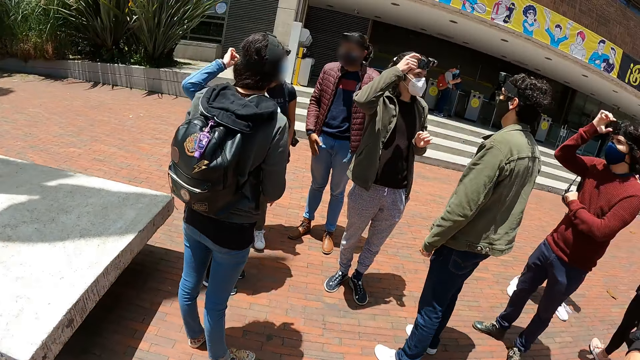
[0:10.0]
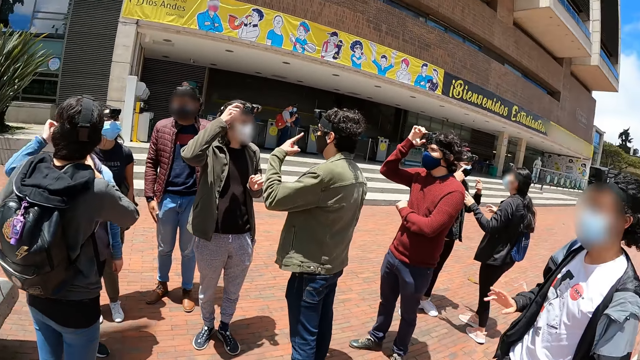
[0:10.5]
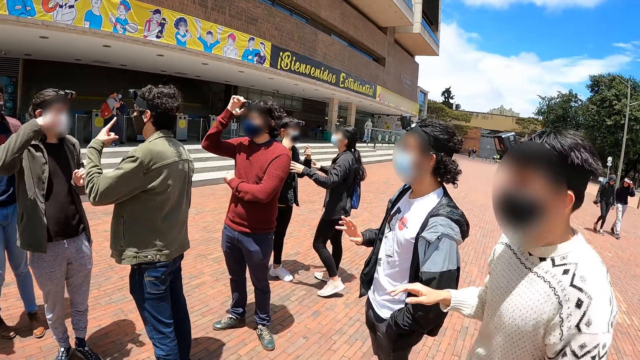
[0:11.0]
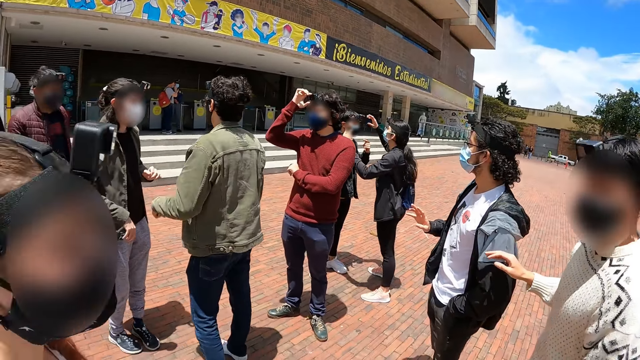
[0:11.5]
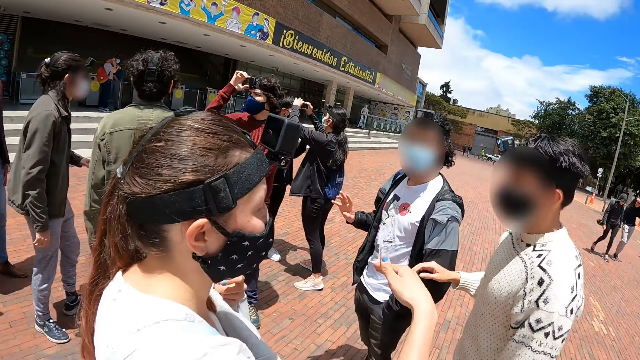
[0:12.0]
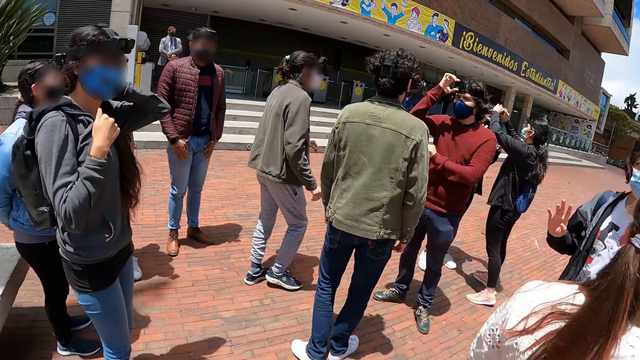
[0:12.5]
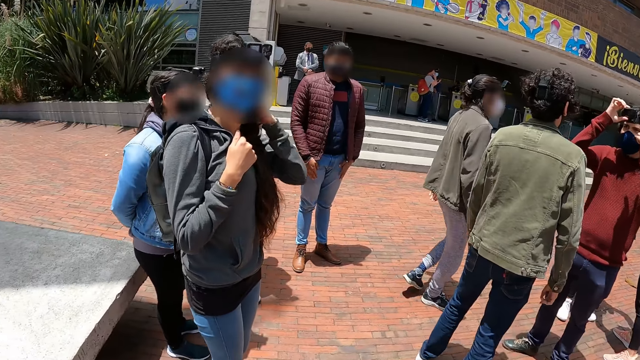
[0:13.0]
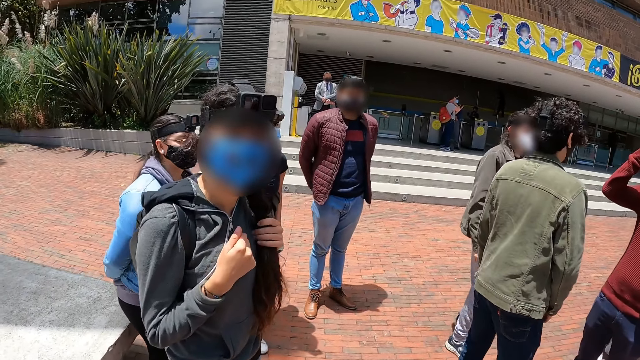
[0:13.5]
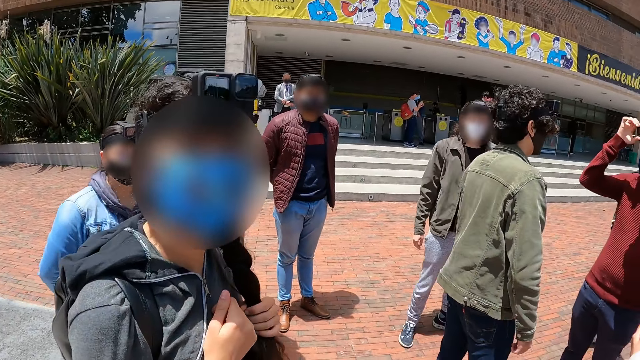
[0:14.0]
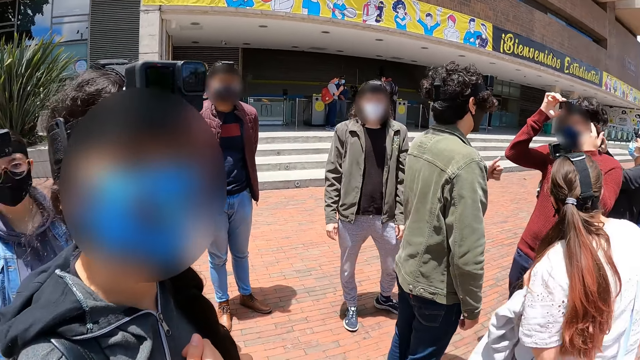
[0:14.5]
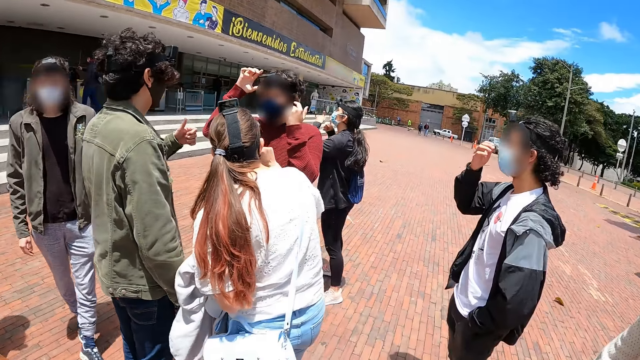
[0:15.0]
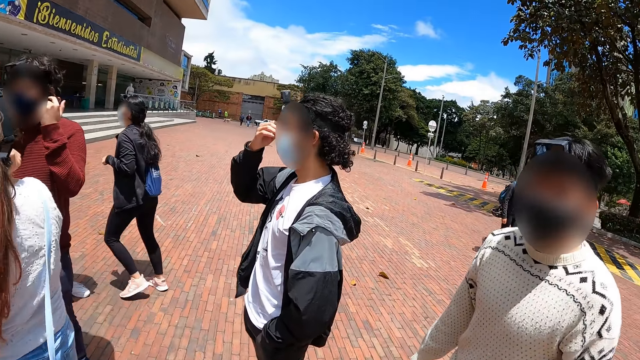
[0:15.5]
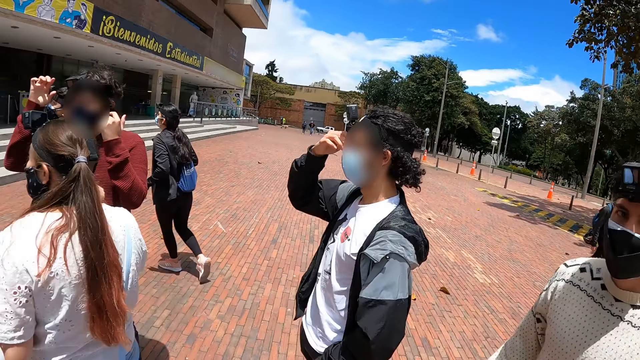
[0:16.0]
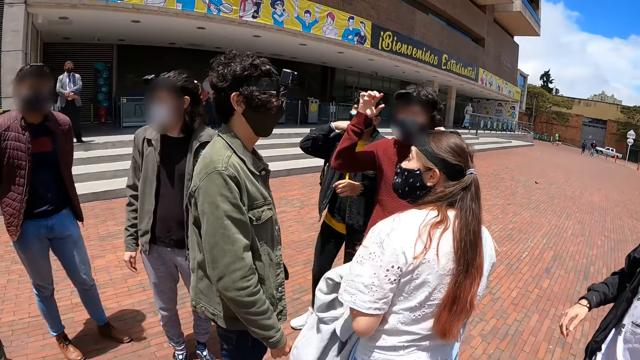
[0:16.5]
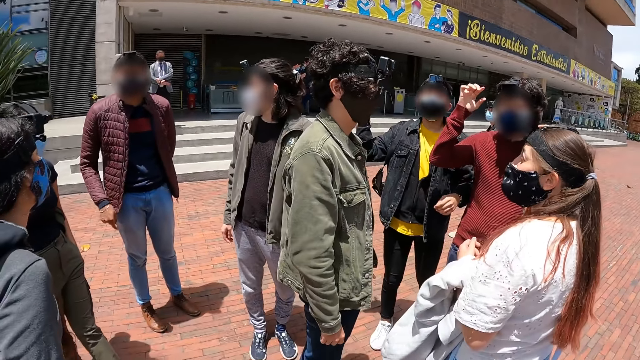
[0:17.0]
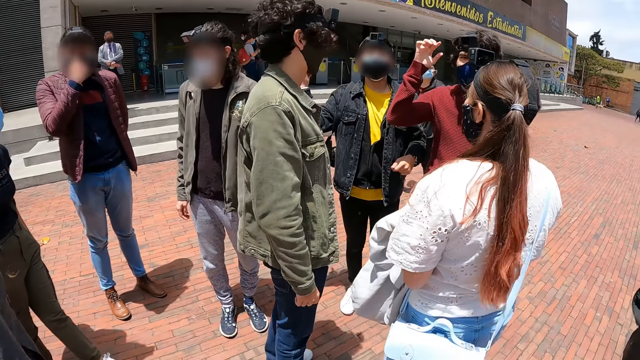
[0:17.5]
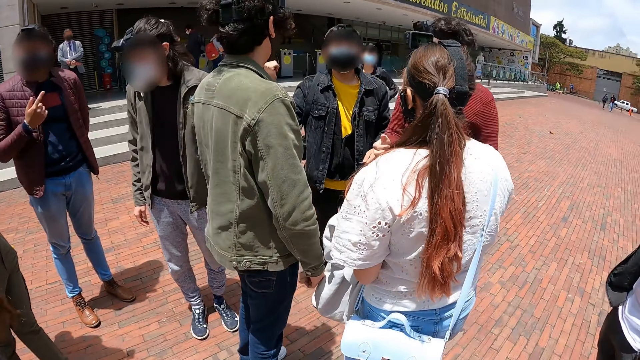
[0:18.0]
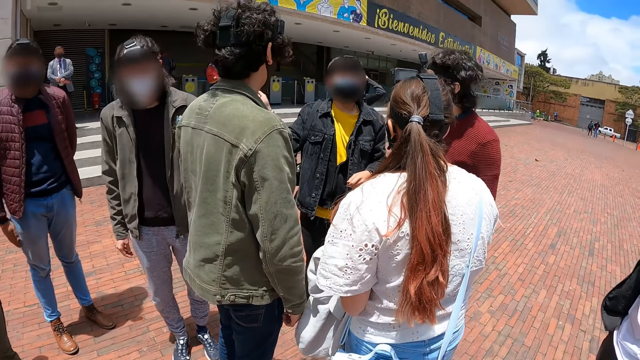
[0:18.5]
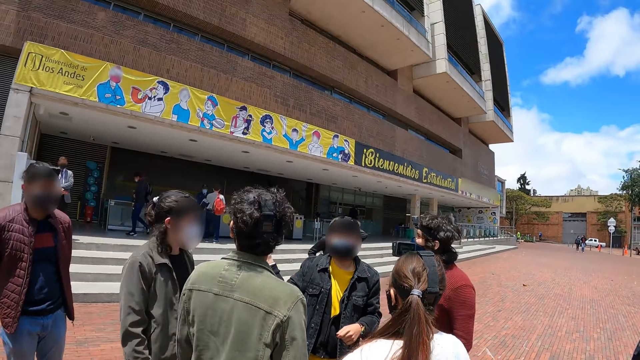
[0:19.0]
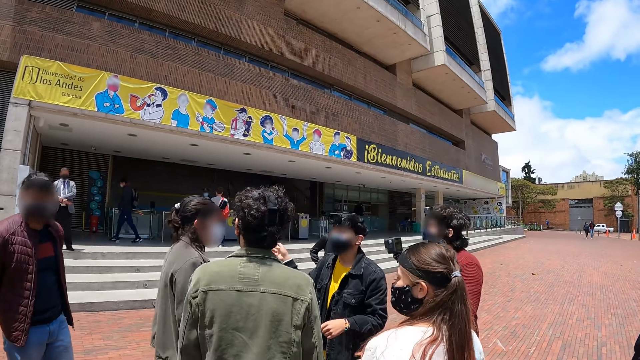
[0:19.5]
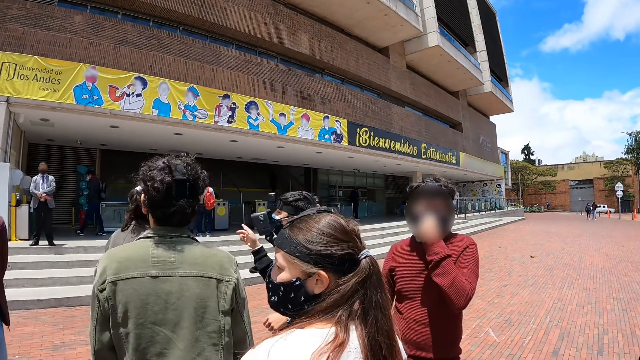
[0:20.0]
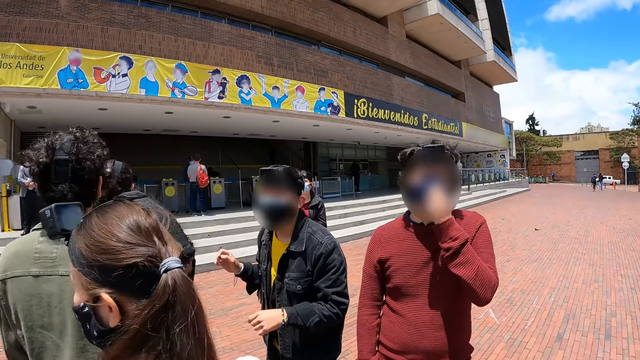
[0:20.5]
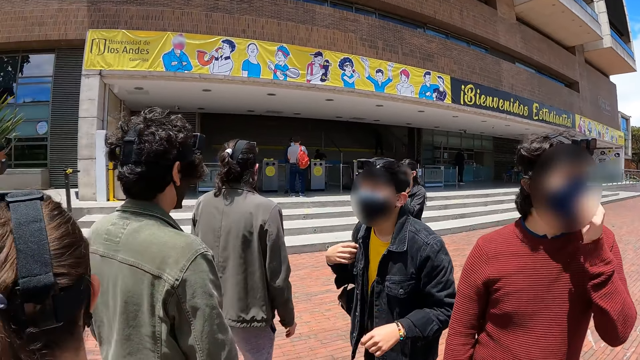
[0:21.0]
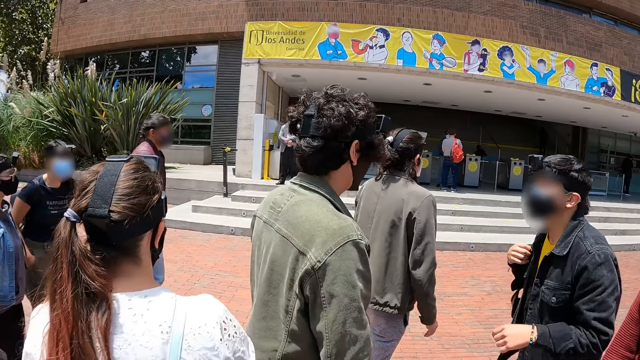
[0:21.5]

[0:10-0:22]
The camera wearer looks around. They interact with a woman. They interact with a man. They look around.

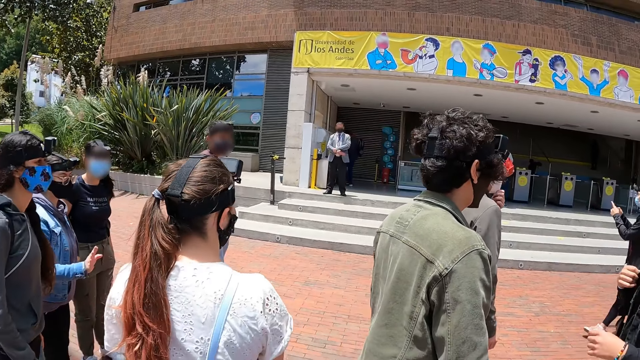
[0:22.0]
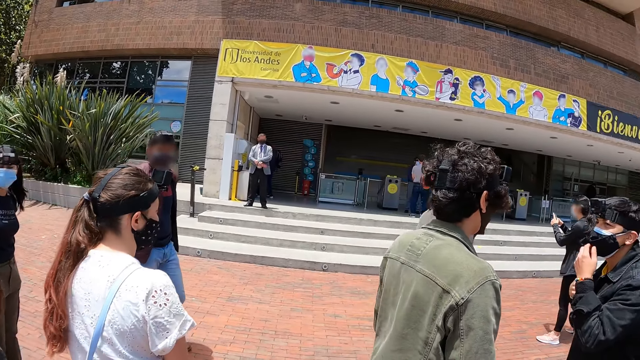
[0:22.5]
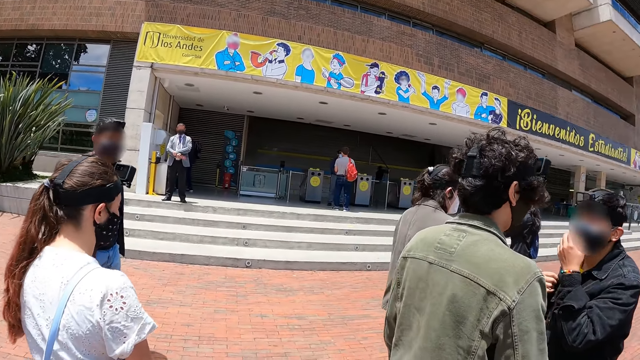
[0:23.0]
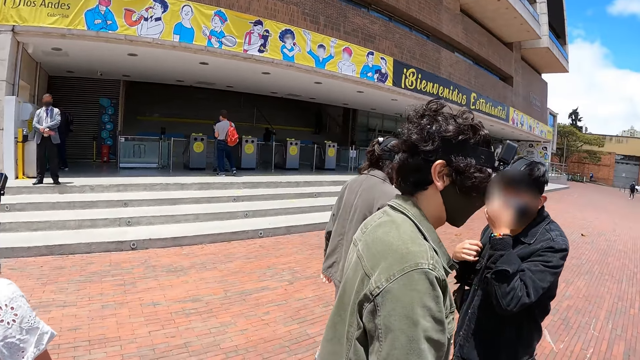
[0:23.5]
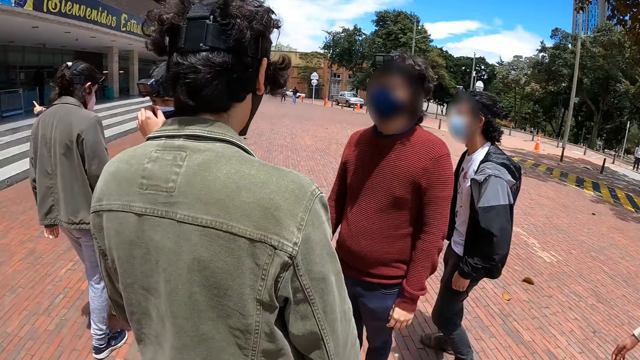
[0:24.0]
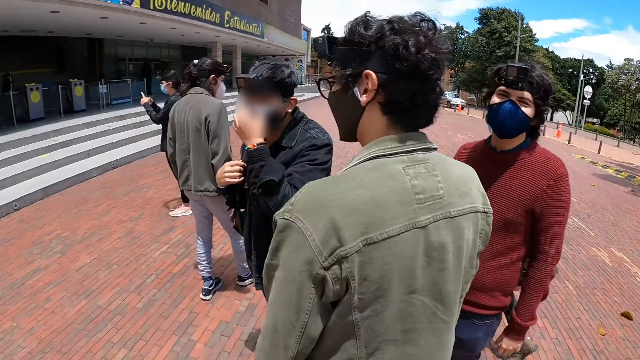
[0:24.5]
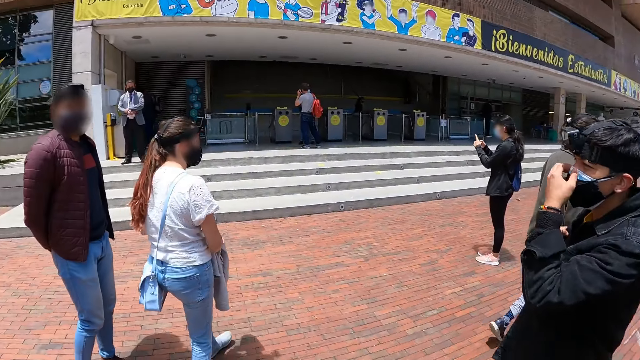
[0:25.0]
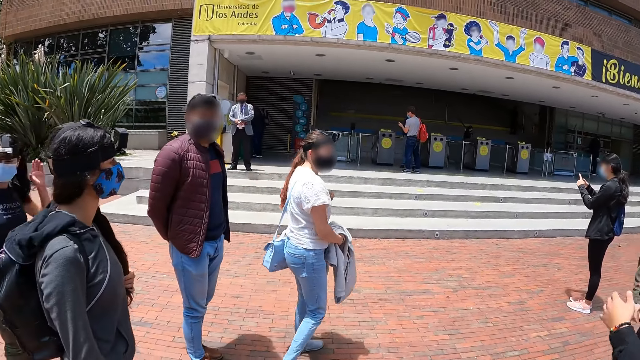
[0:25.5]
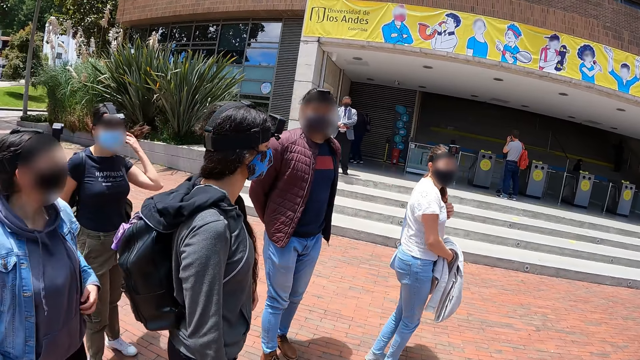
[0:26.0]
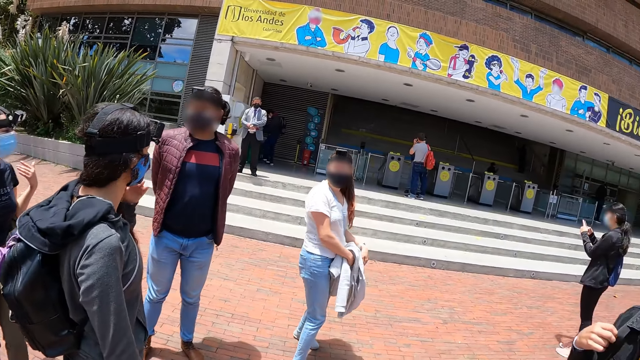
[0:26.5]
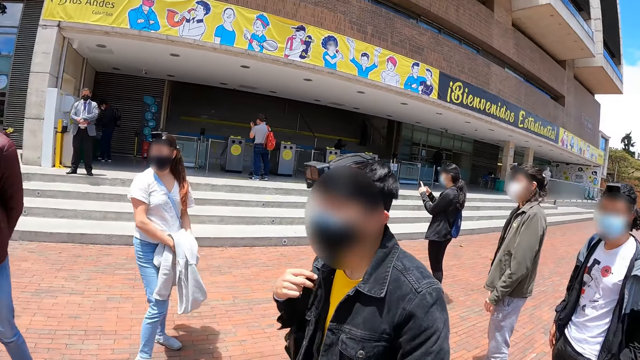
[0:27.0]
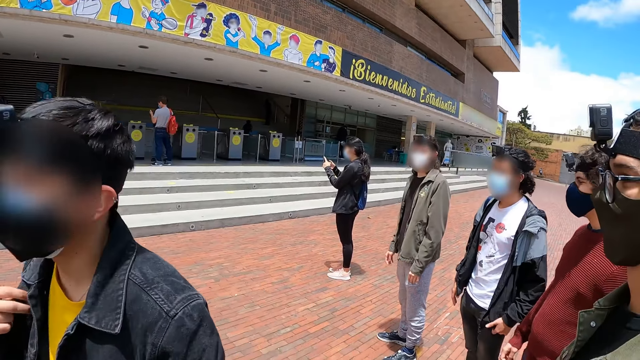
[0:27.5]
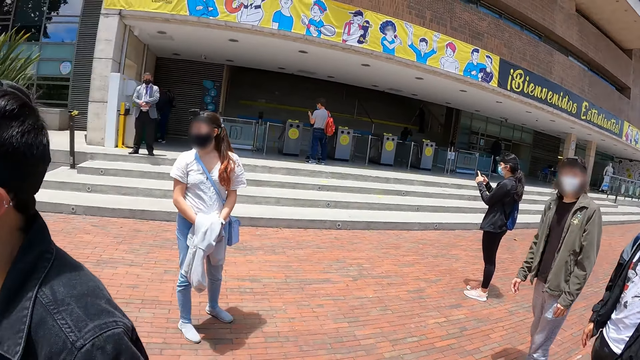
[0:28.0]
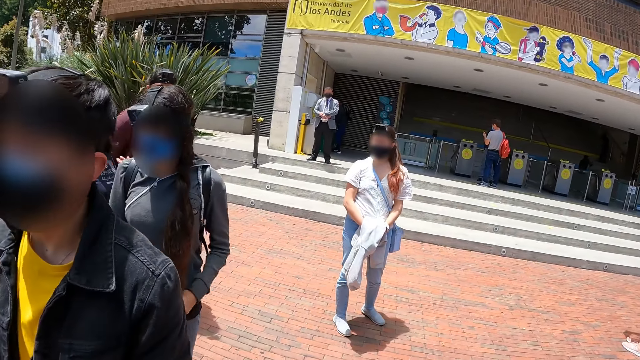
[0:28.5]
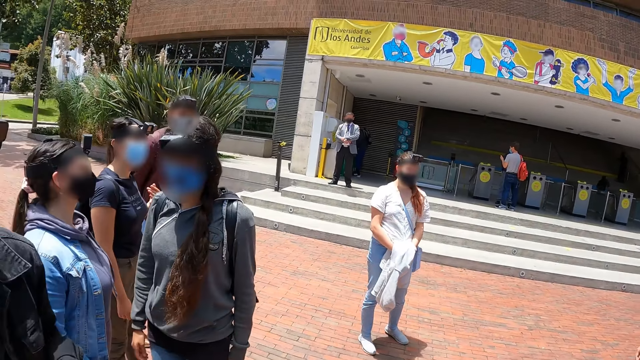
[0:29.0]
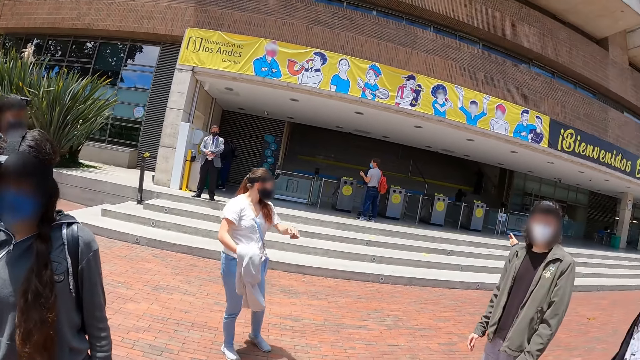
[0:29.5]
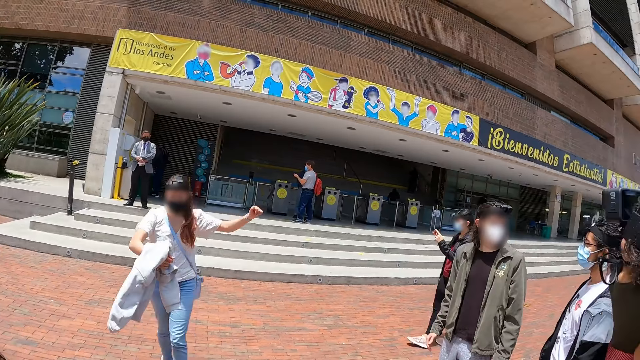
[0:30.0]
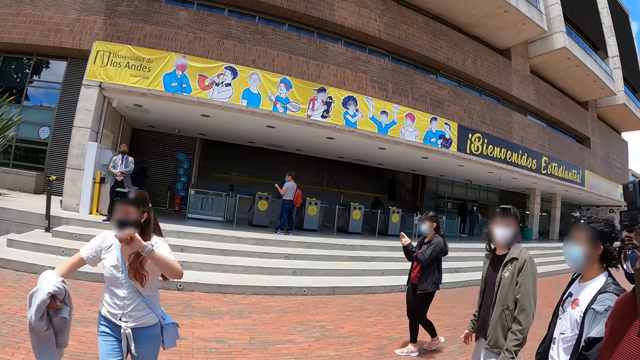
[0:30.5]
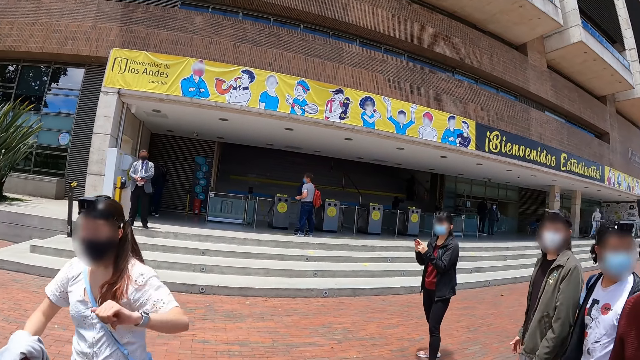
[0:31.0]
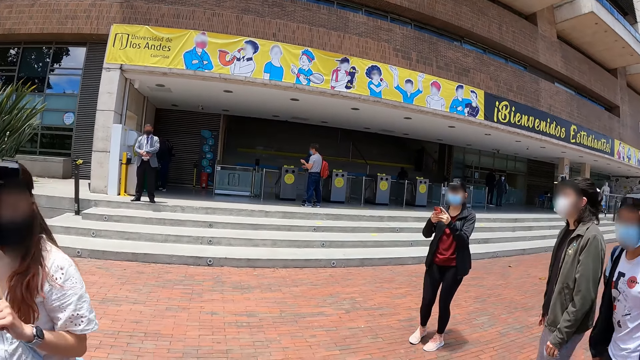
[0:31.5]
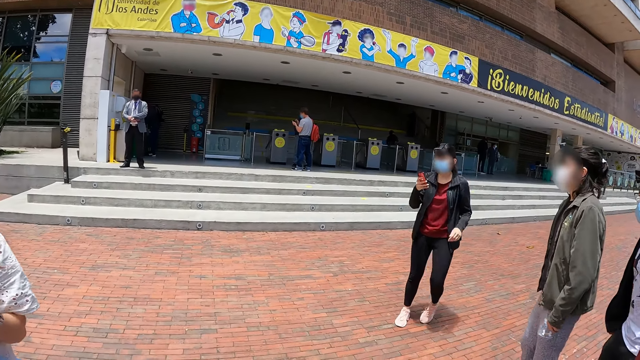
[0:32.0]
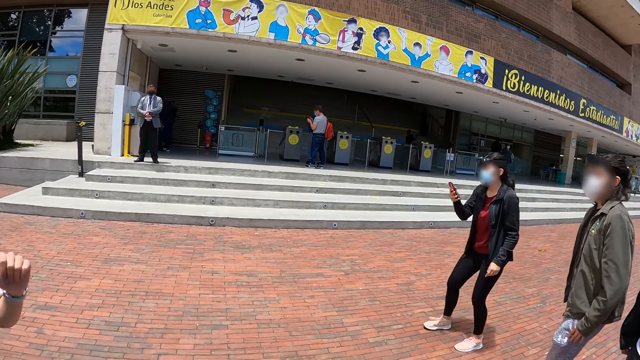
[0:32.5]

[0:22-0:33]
The camera wearer walks around. They look around.
